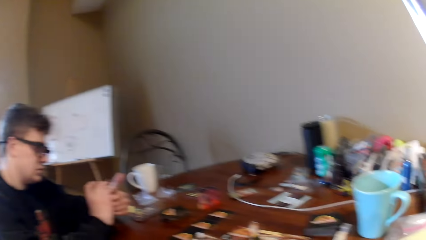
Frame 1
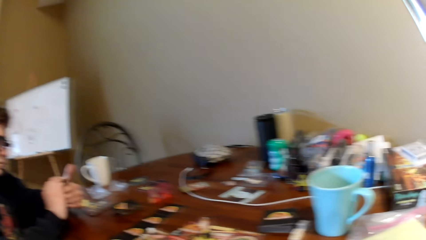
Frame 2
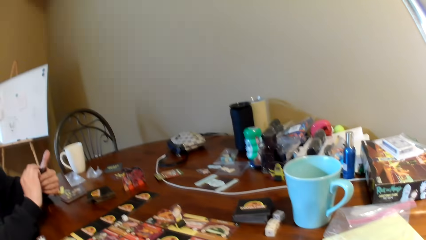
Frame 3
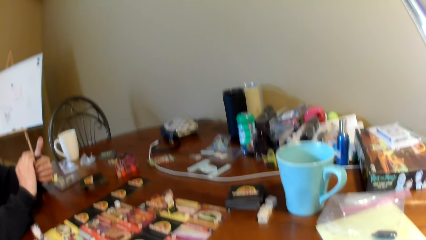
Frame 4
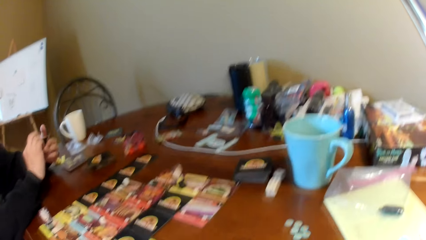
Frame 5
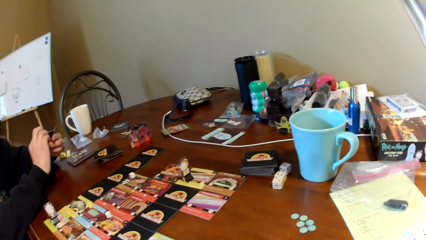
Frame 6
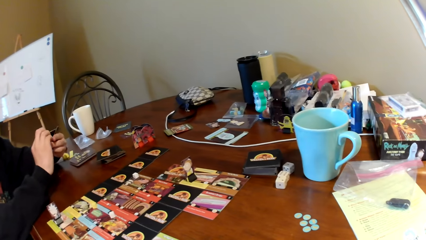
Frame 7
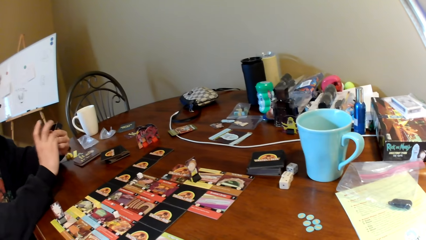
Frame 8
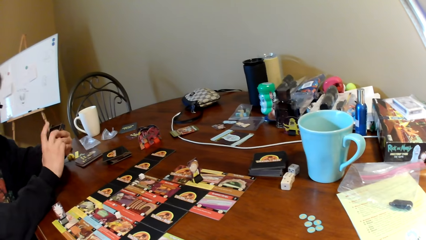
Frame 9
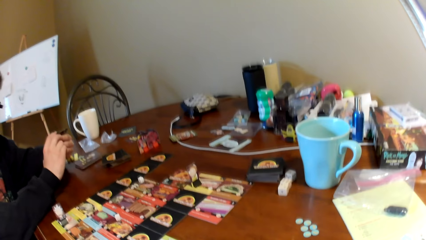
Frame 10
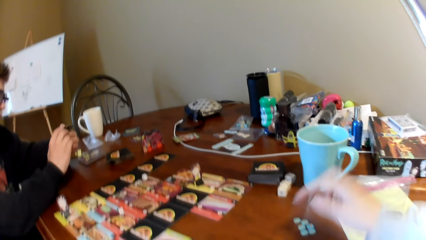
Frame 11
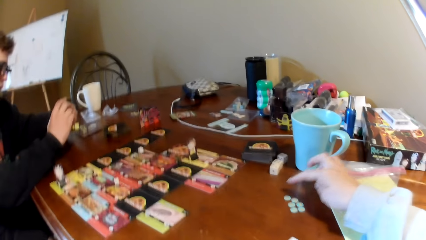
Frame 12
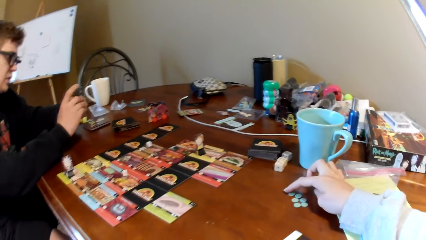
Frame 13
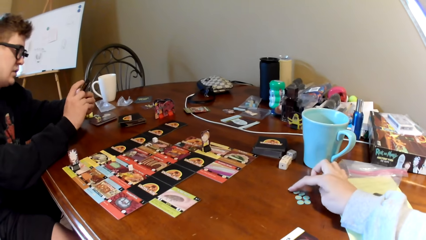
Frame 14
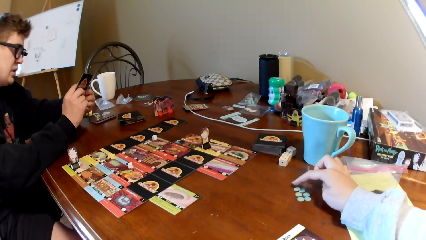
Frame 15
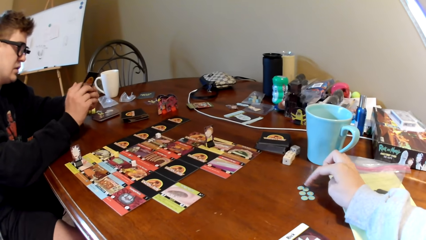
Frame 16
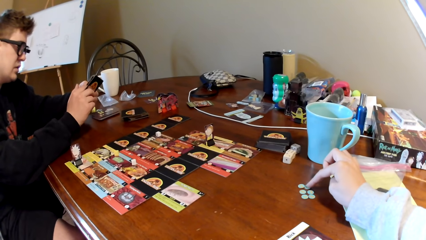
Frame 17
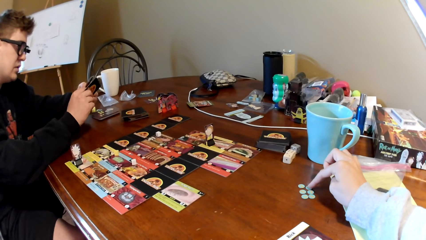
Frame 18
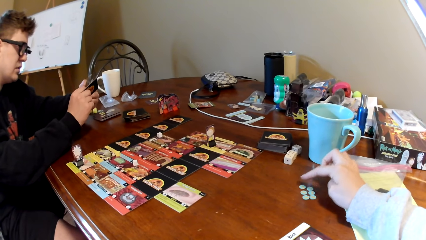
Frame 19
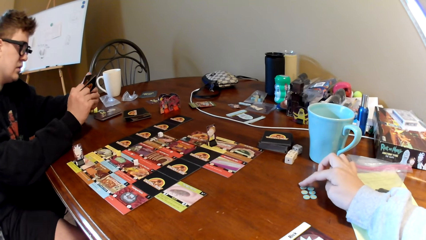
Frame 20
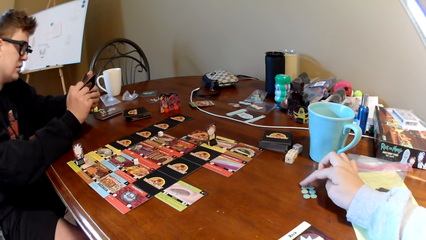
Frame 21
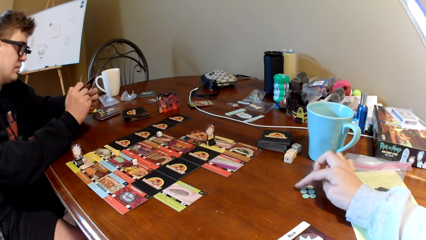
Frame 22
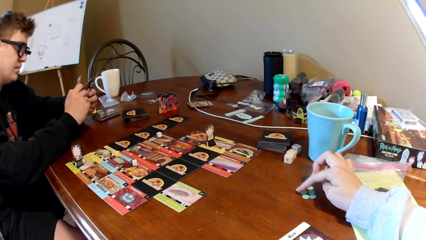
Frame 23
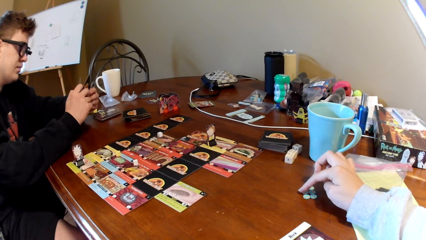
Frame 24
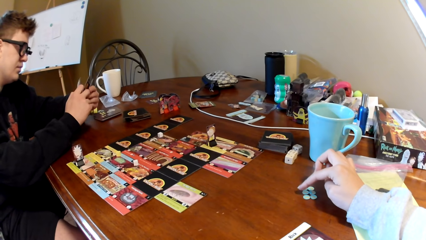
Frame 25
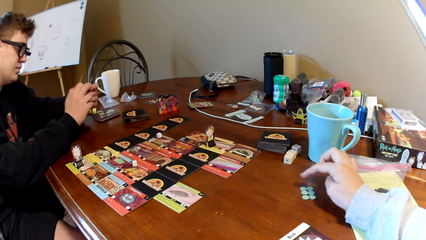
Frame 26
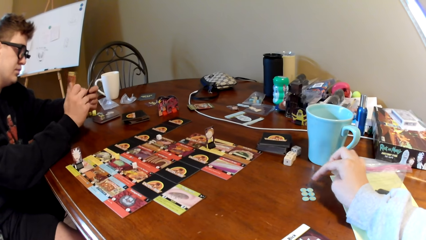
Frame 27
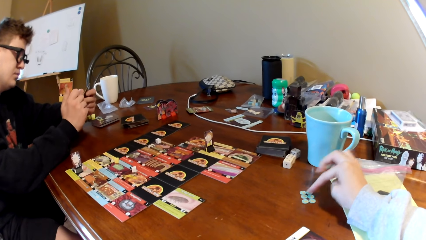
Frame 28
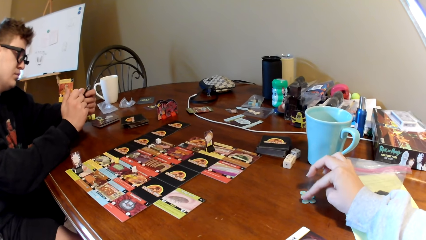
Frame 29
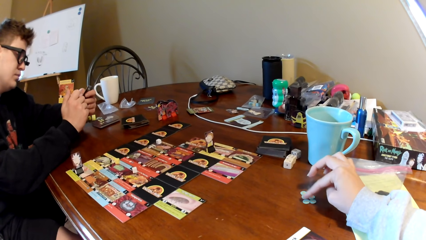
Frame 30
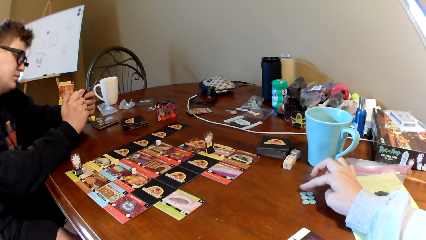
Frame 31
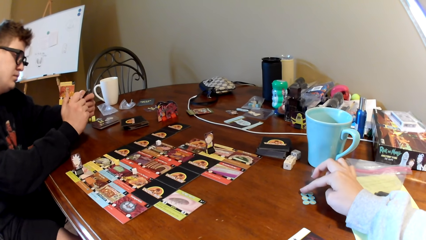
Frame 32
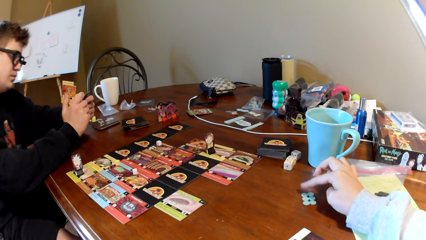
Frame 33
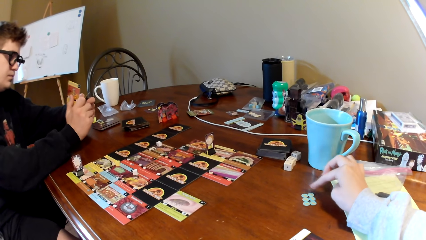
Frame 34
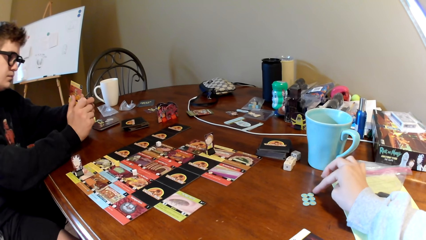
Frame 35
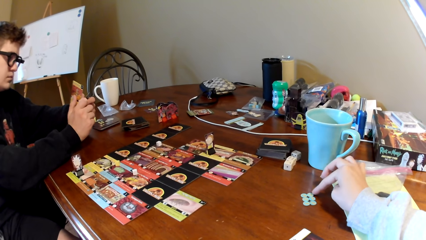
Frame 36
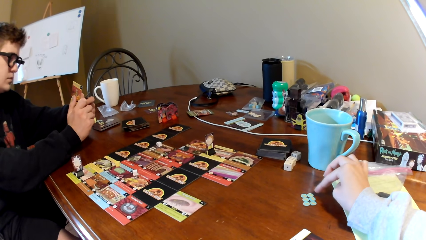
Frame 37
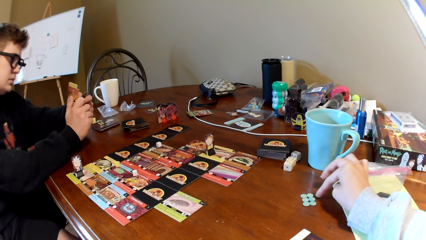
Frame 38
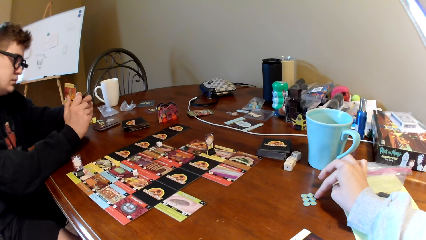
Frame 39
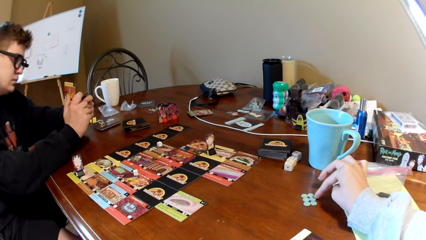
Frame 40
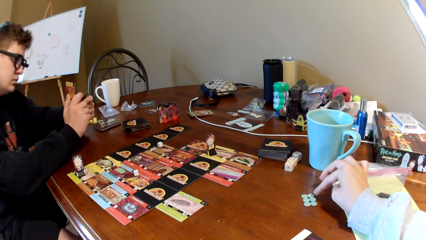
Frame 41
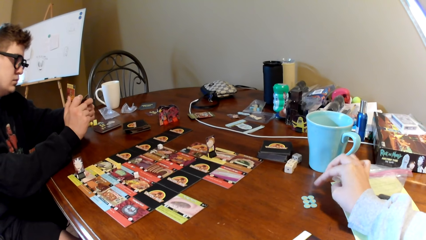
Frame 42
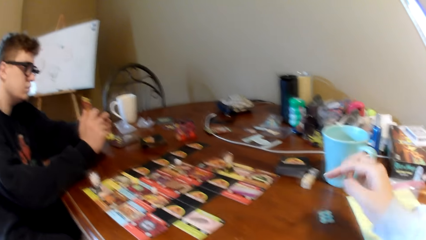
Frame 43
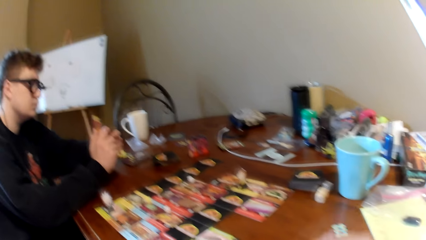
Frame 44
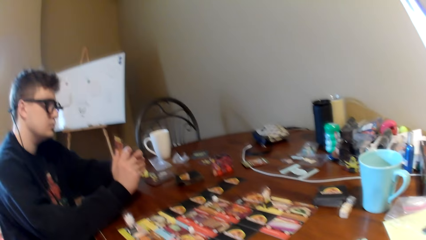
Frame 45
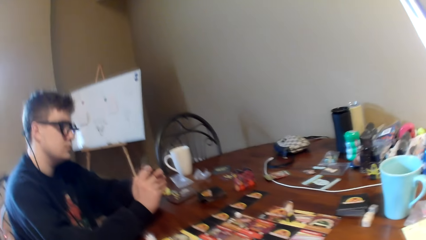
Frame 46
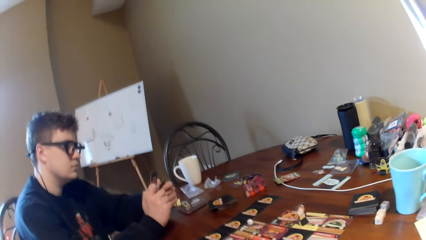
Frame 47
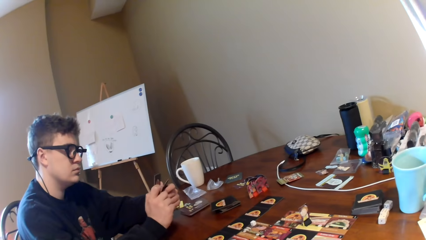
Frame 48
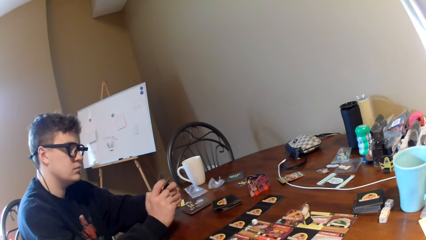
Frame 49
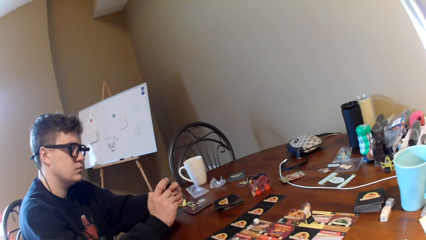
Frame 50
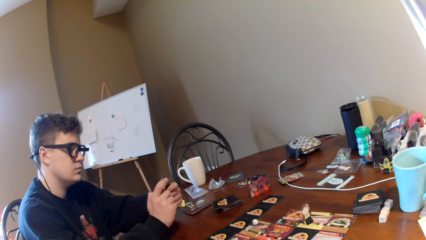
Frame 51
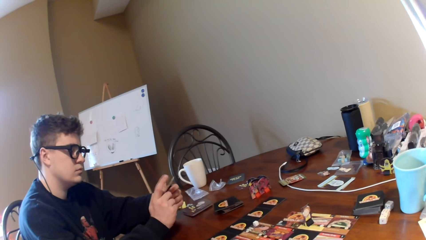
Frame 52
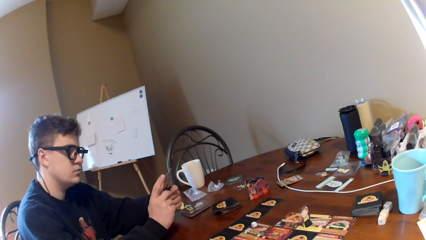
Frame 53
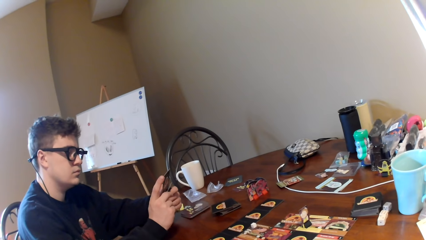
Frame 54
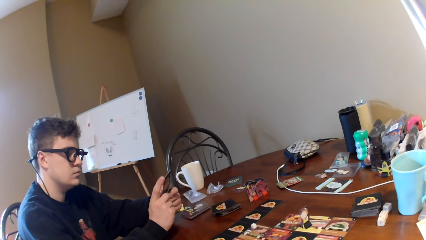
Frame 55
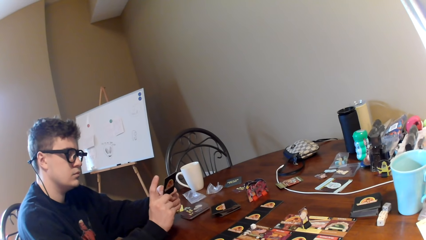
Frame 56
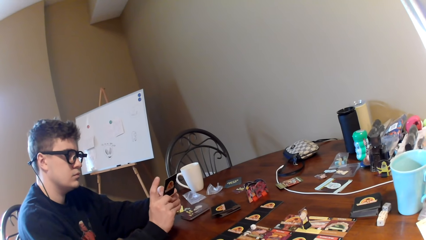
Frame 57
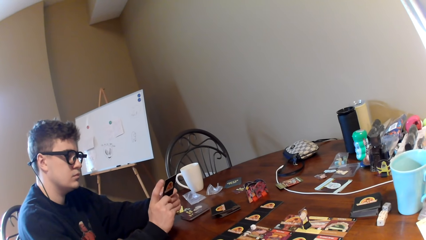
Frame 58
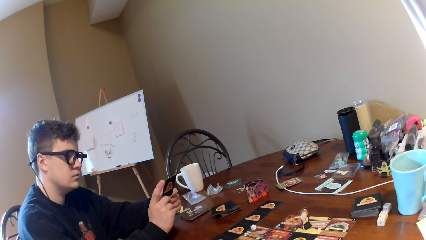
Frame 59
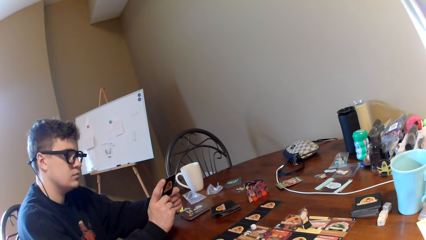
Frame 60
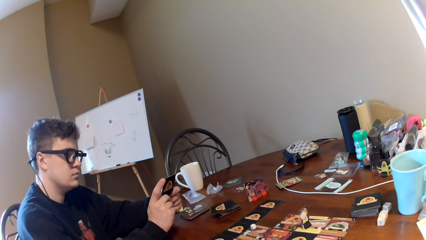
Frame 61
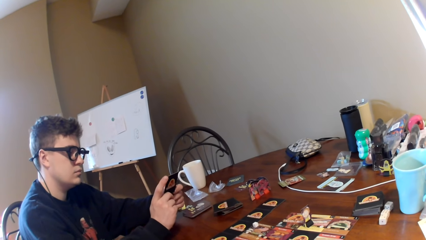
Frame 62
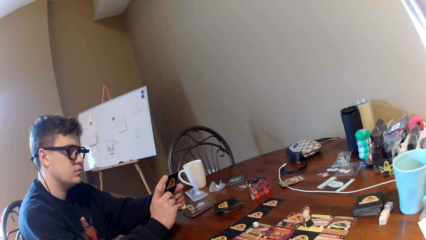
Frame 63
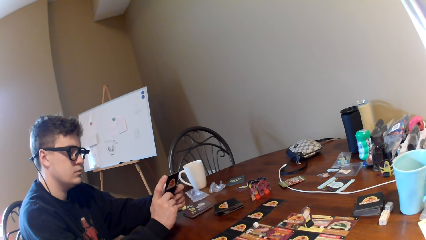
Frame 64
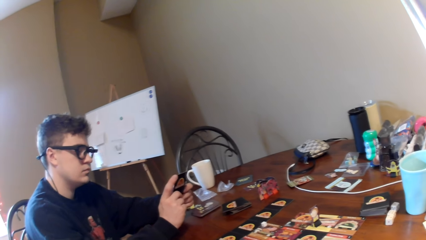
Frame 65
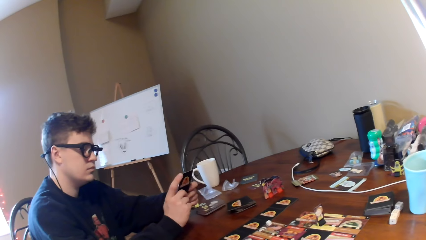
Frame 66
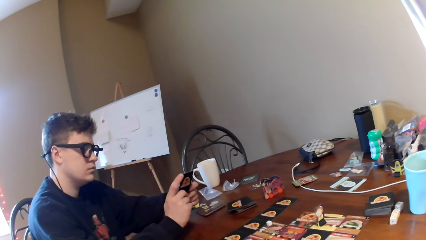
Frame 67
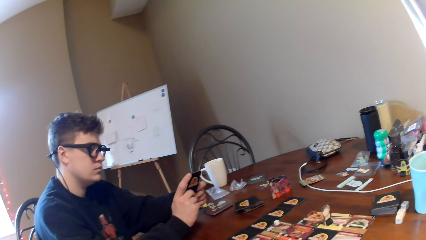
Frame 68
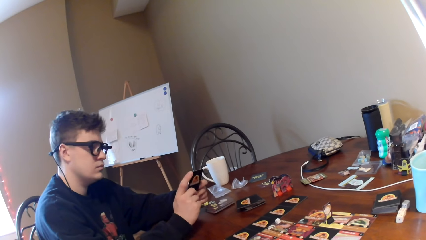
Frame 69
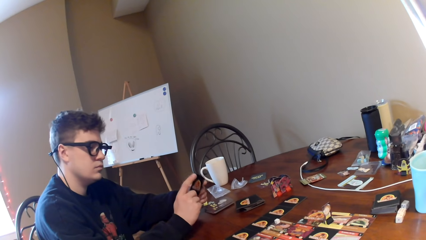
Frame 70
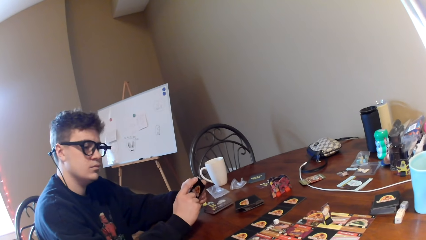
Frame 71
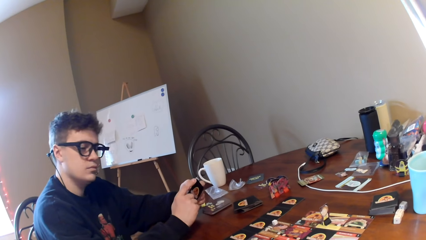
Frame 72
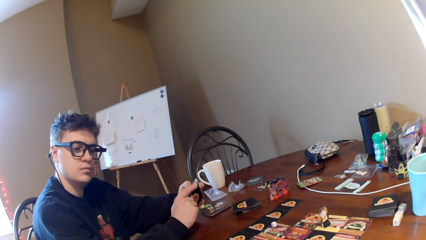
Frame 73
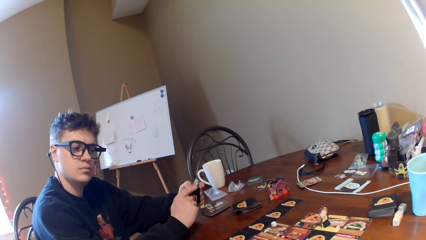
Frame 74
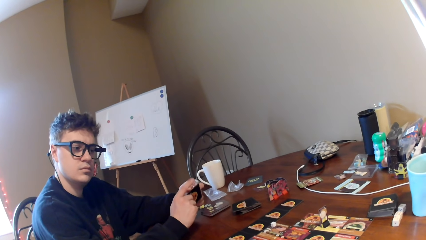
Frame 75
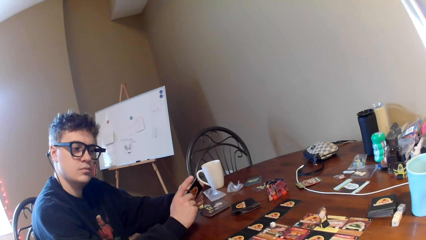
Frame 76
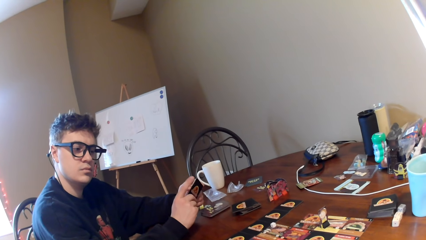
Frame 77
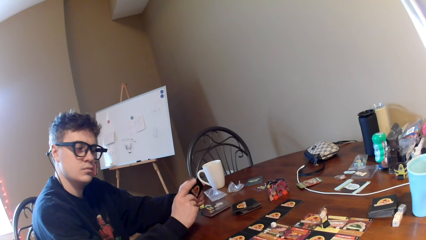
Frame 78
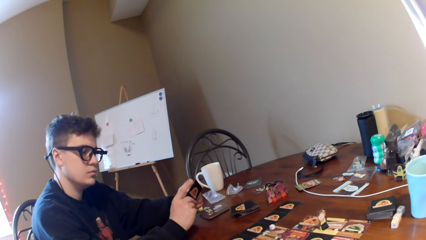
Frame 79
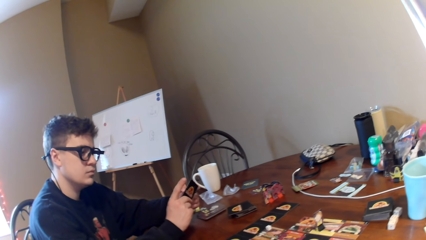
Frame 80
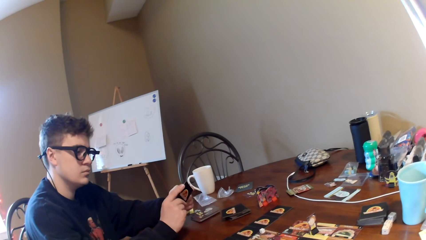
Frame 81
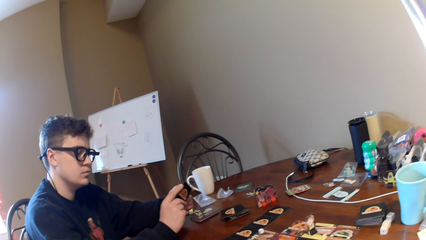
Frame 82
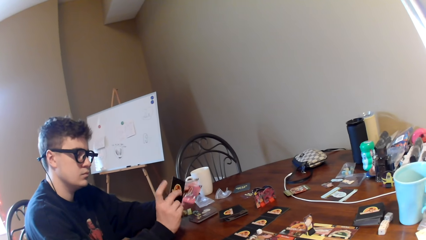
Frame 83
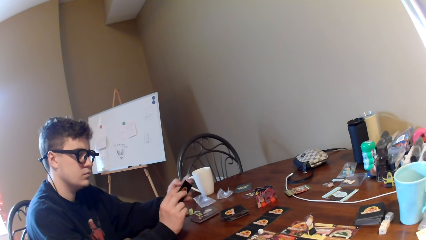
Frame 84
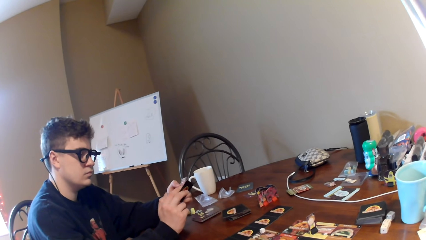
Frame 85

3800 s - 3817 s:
The camera wearer looks at the table. They touch the puzzles on the table. They look at a man.
